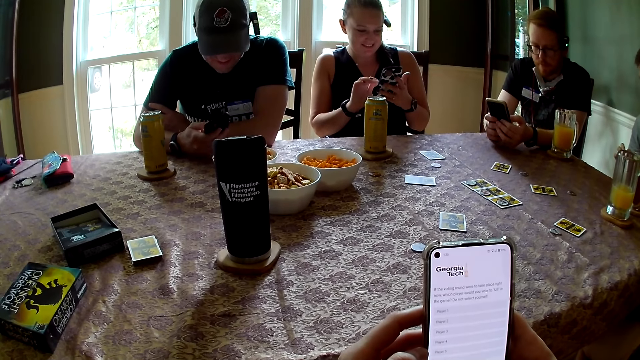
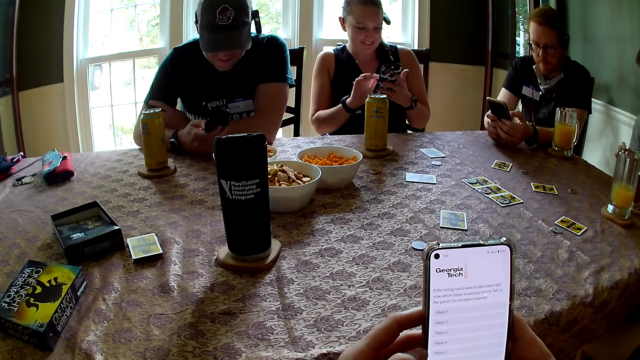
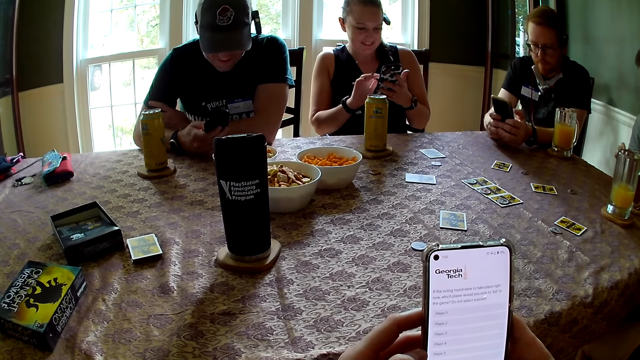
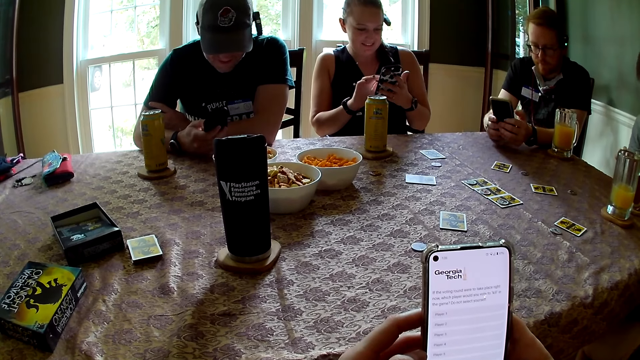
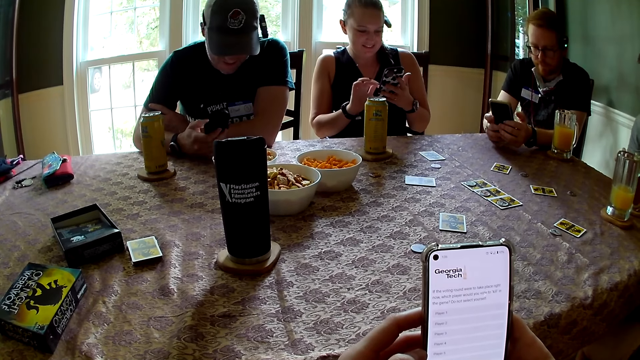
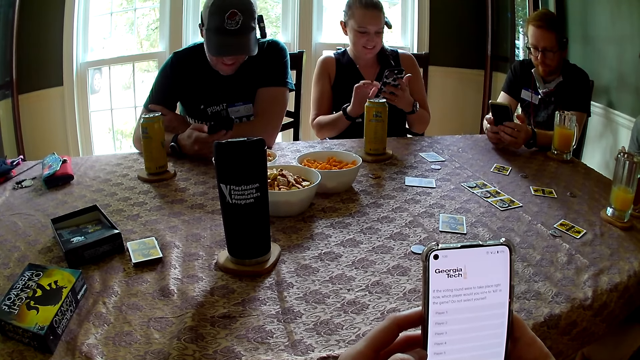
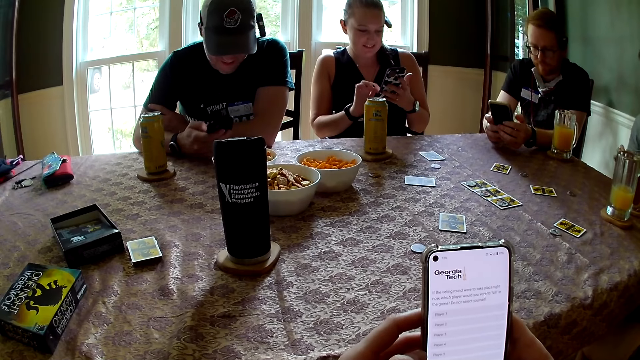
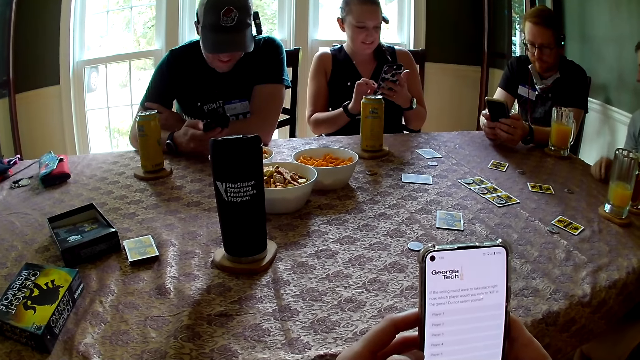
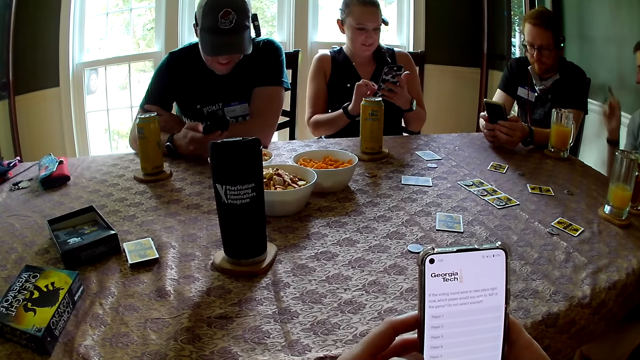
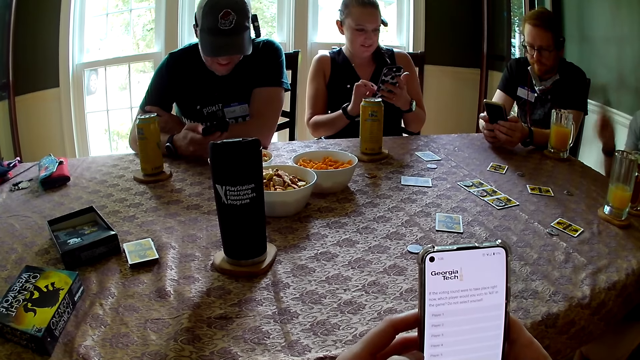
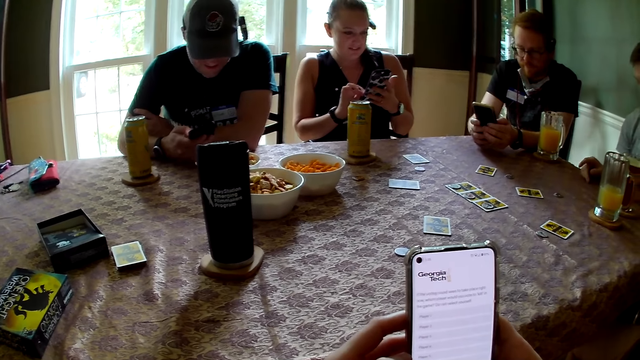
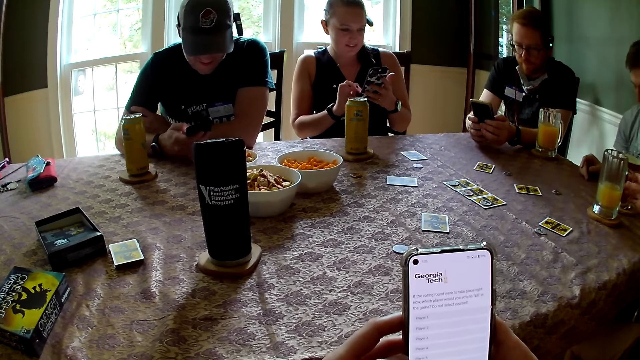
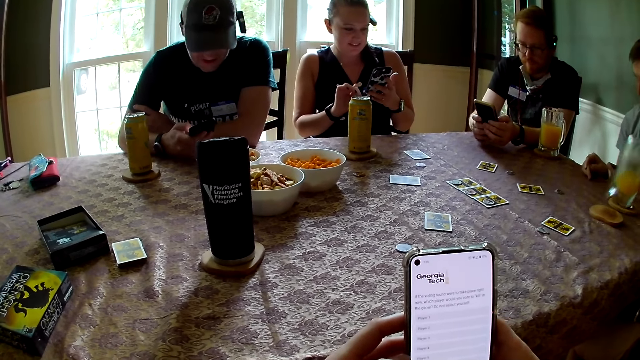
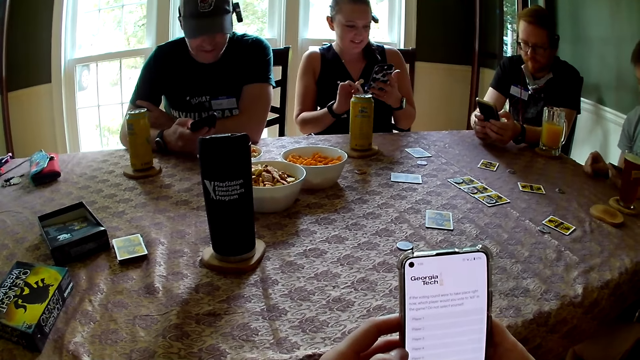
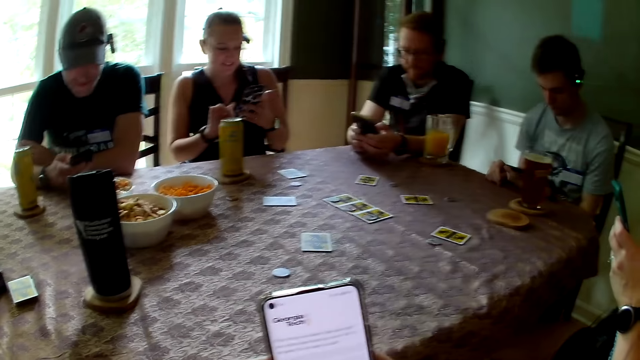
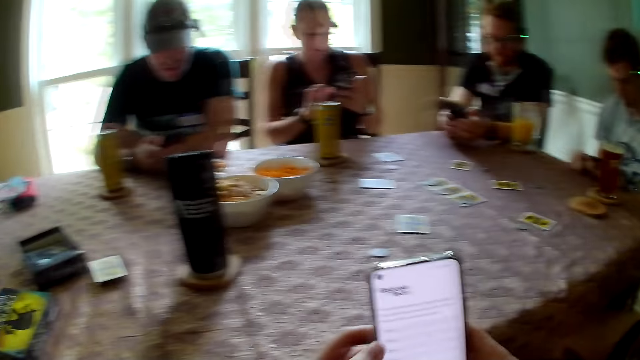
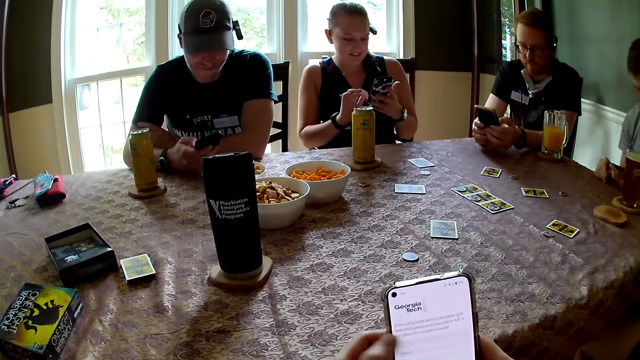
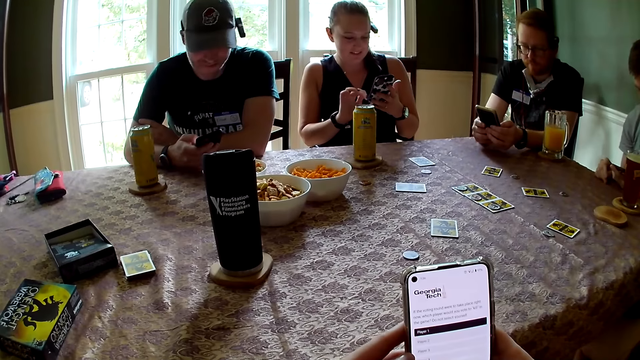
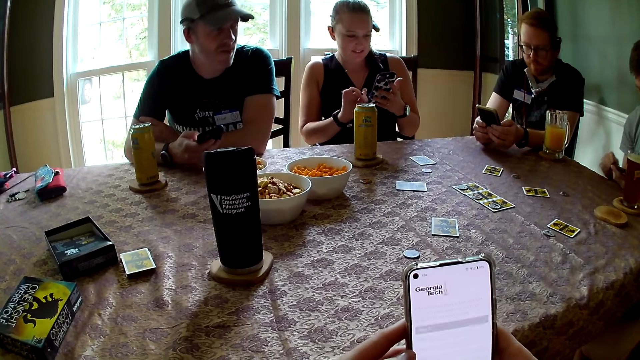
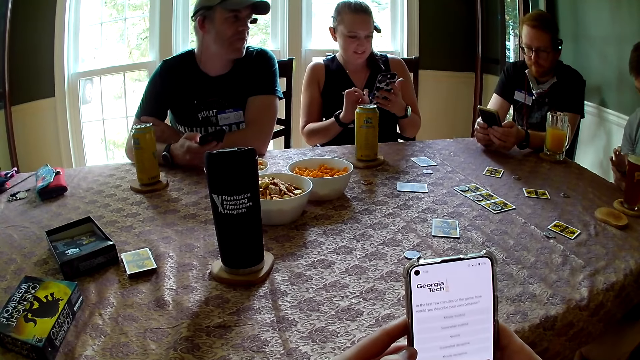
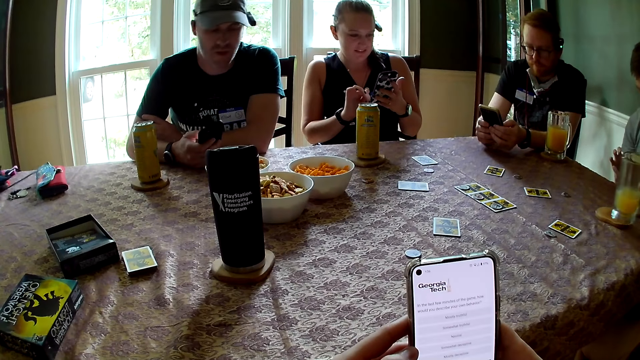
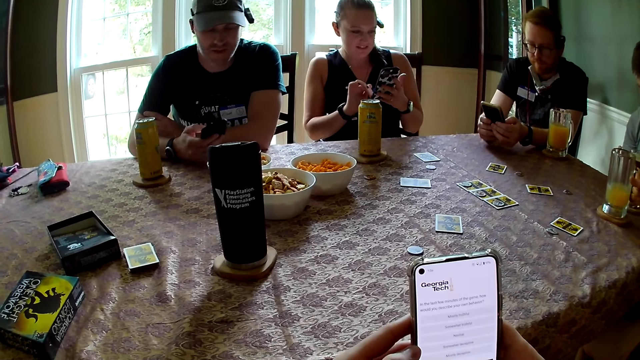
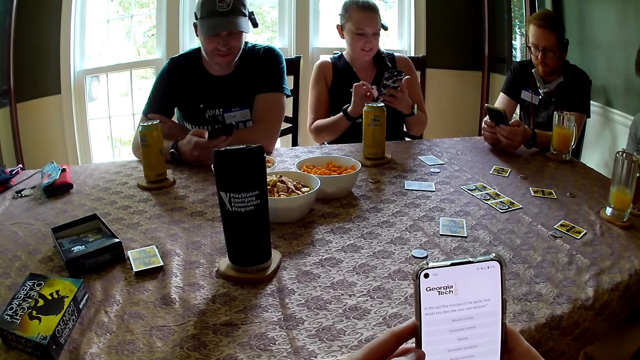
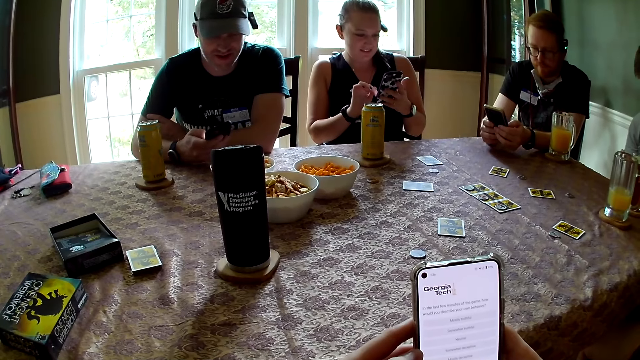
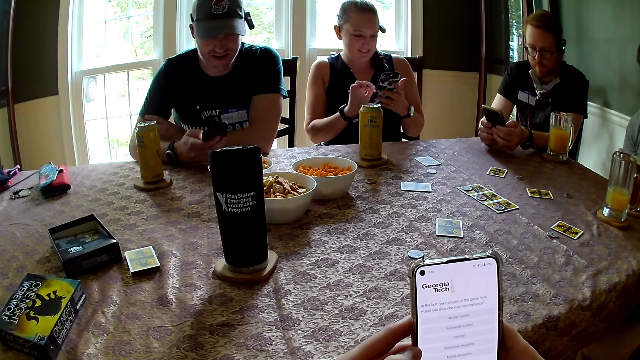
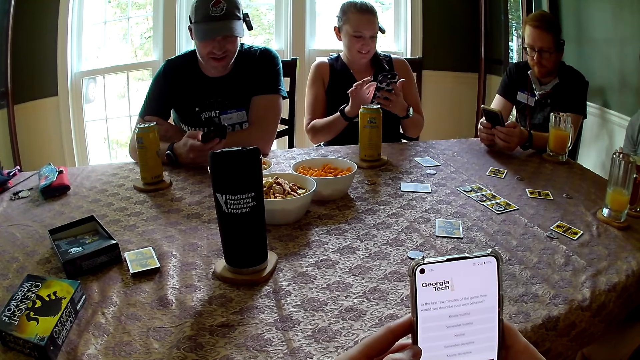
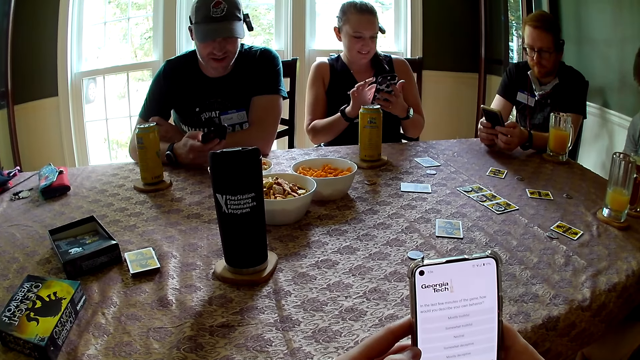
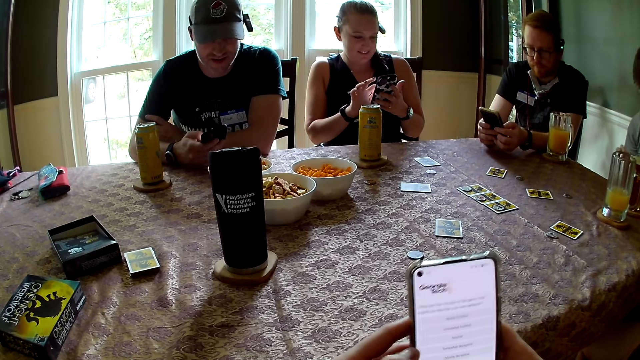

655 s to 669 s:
A man gestures with his right hand. A woman scrolls the phone. The woman picks up a cup of juice from a coaster on the table with her right hand. The man raises his hand. The woman drops the cup of juice in her right hand on the coaster.

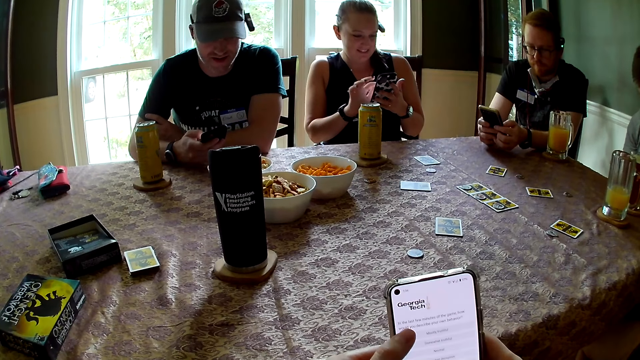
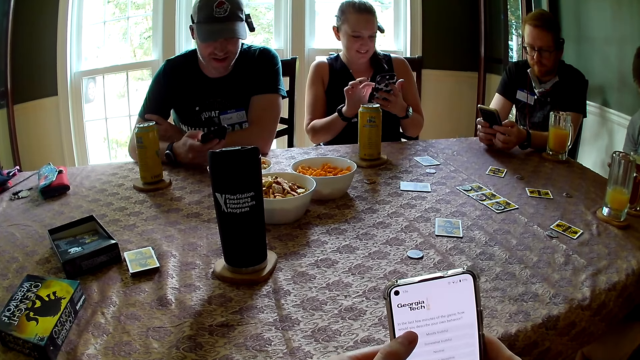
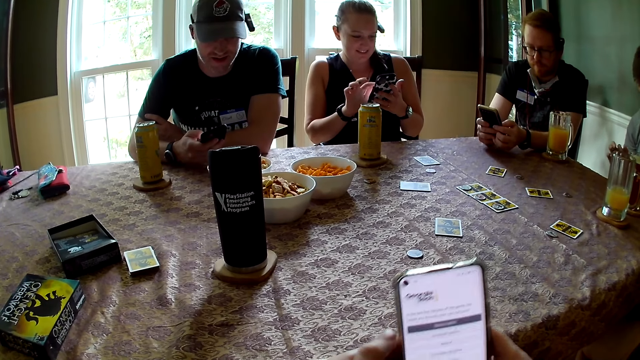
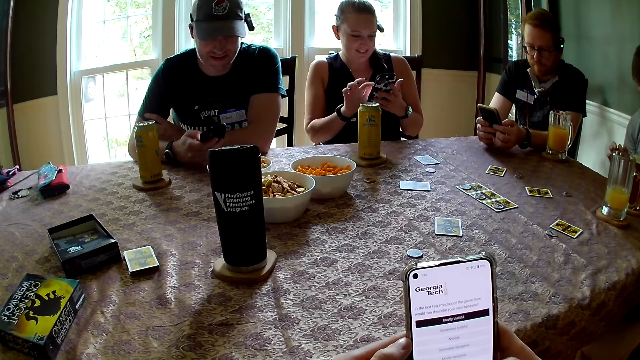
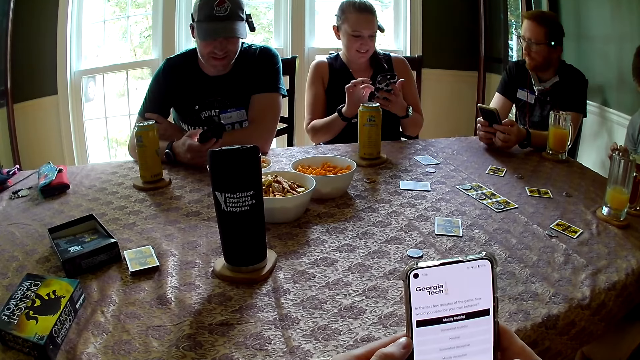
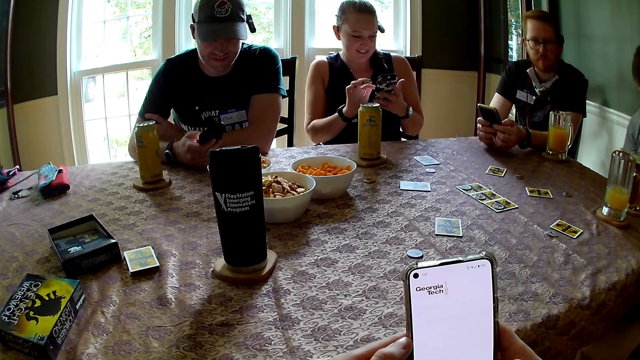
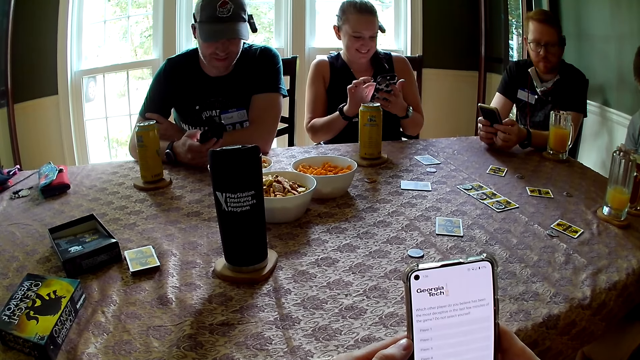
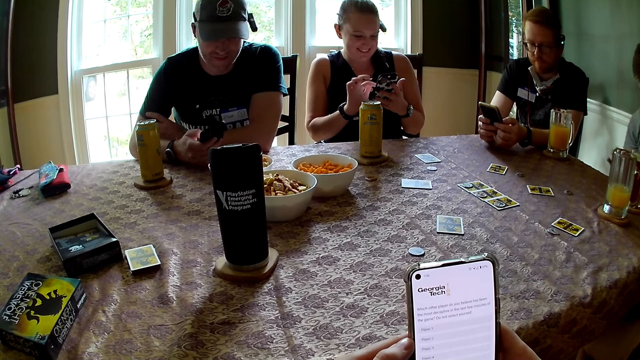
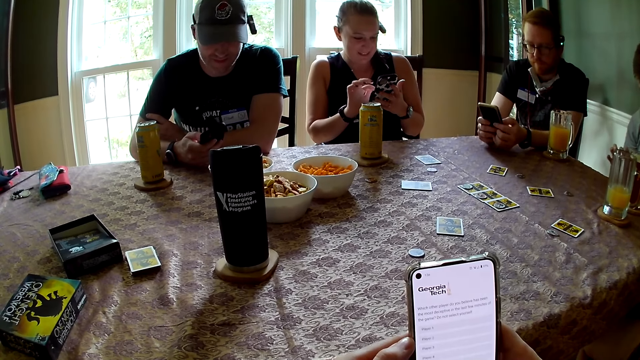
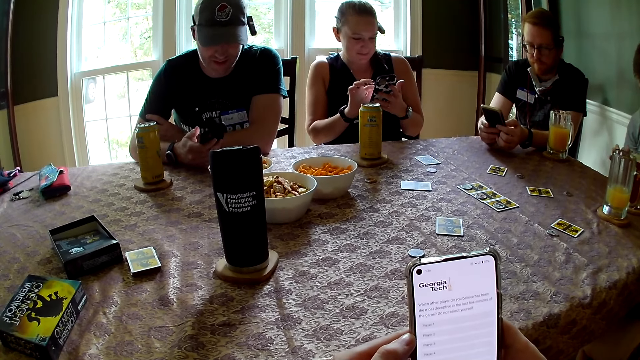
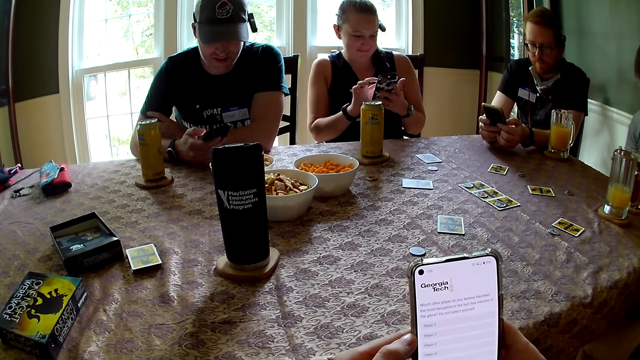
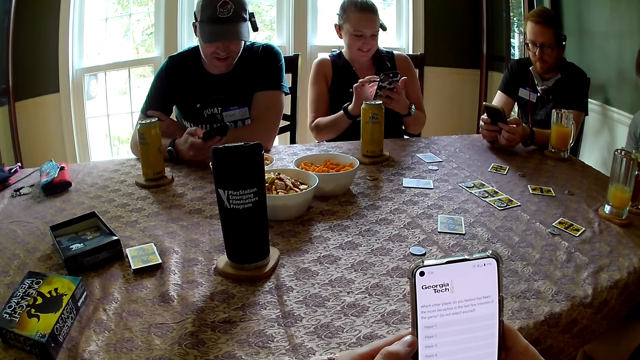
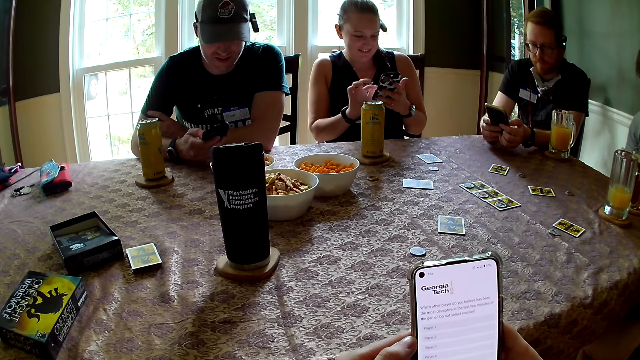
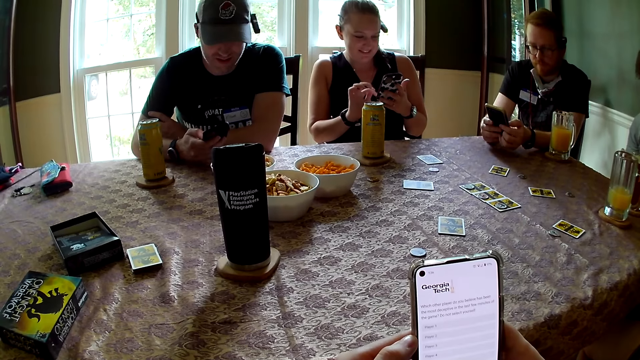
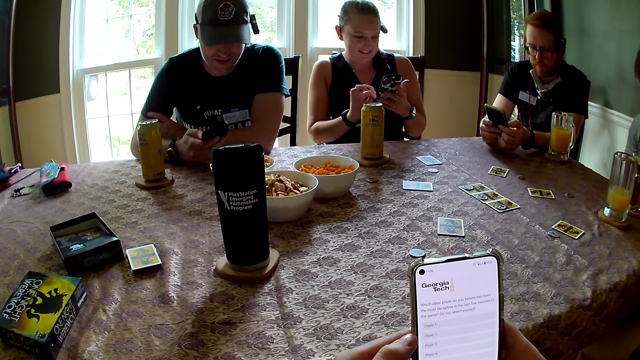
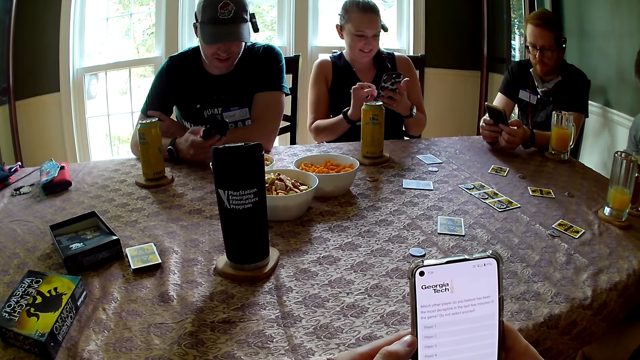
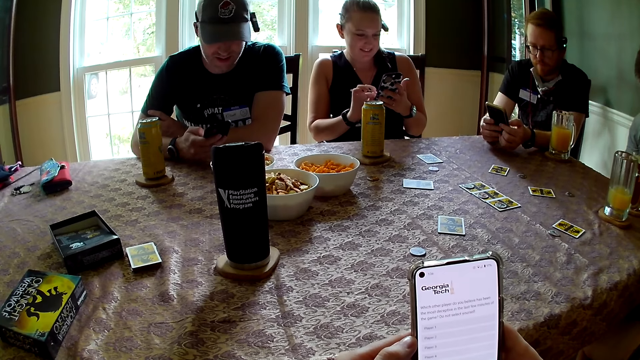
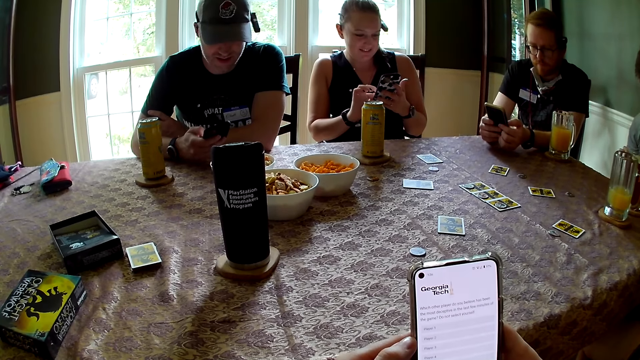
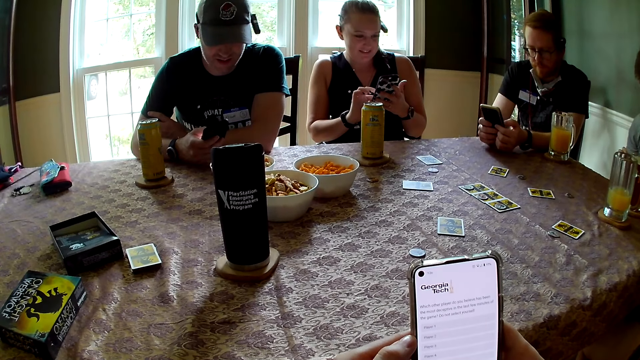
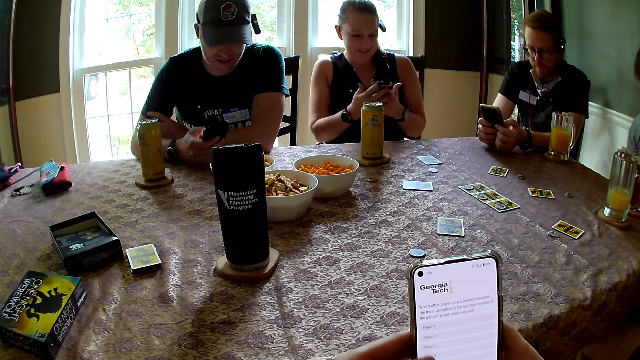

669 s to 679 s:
The camera wearer holds the phone. A man scrolls.
